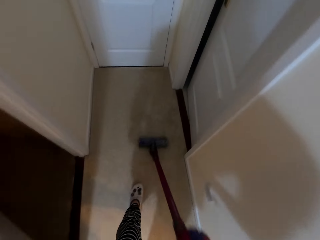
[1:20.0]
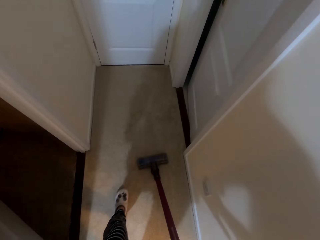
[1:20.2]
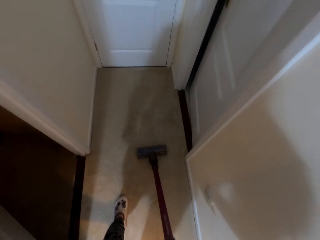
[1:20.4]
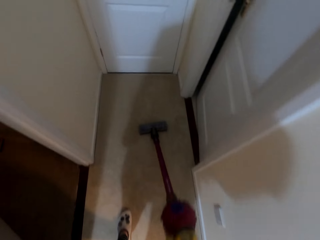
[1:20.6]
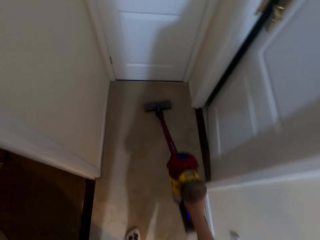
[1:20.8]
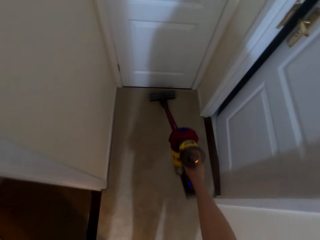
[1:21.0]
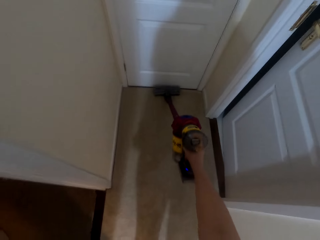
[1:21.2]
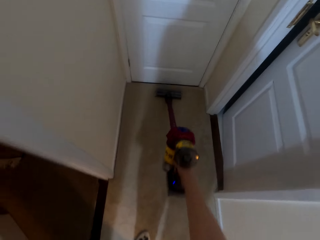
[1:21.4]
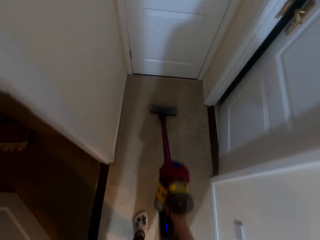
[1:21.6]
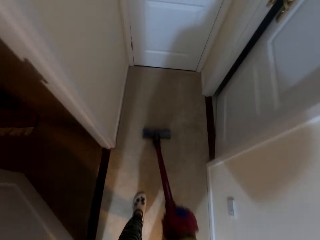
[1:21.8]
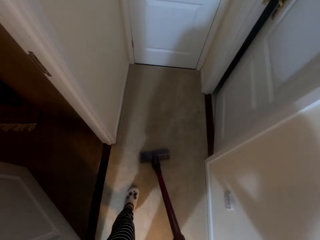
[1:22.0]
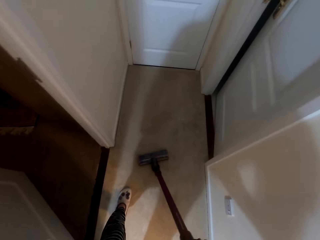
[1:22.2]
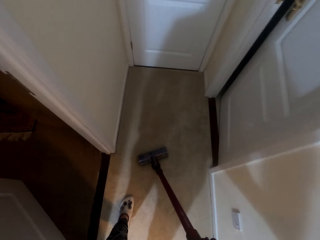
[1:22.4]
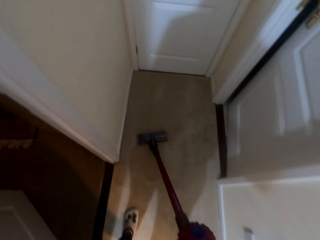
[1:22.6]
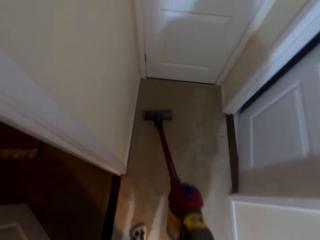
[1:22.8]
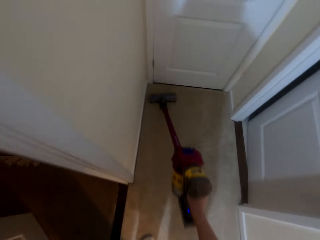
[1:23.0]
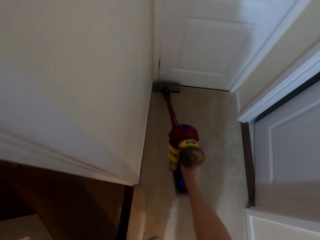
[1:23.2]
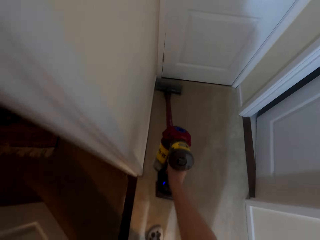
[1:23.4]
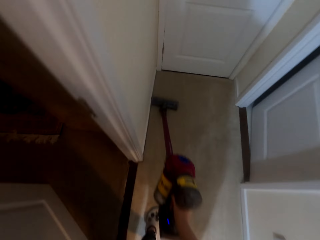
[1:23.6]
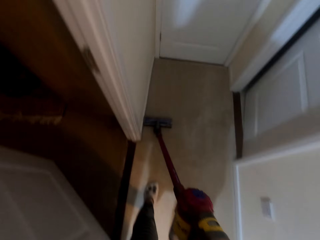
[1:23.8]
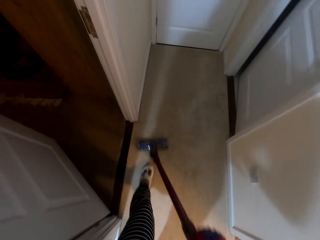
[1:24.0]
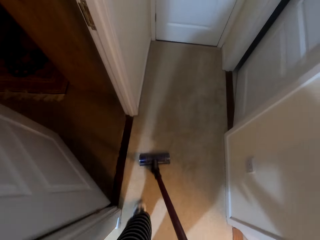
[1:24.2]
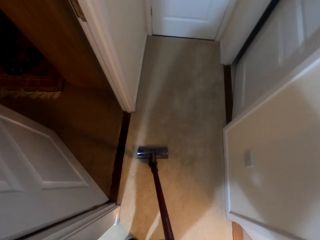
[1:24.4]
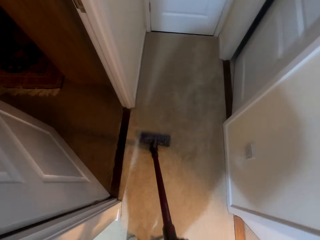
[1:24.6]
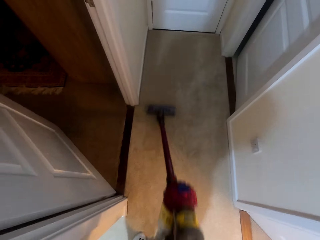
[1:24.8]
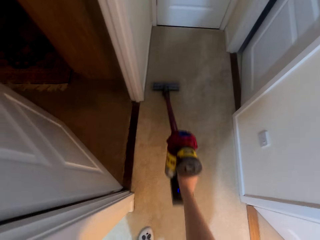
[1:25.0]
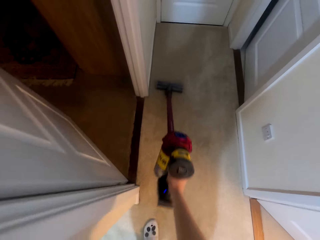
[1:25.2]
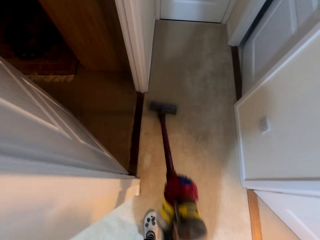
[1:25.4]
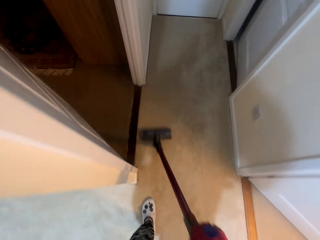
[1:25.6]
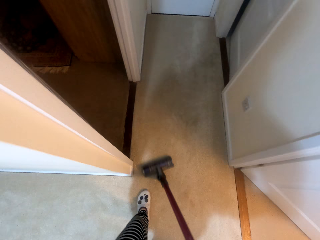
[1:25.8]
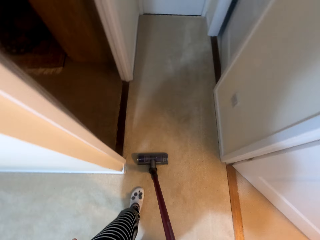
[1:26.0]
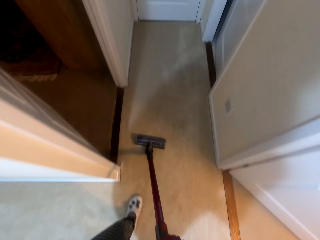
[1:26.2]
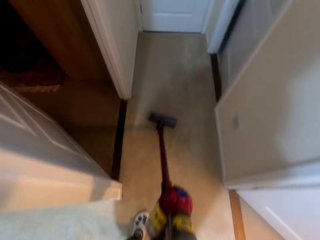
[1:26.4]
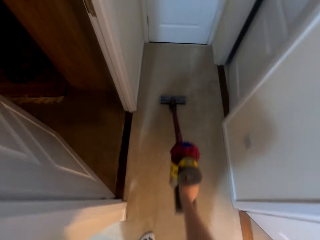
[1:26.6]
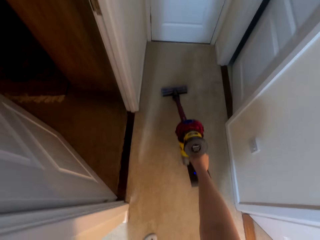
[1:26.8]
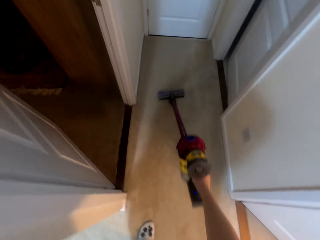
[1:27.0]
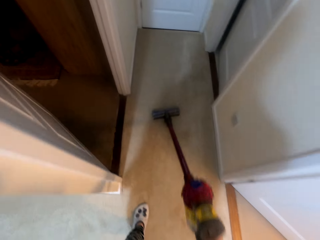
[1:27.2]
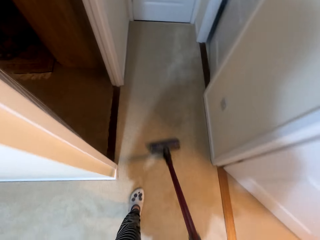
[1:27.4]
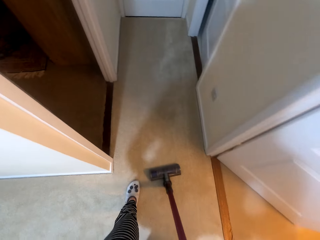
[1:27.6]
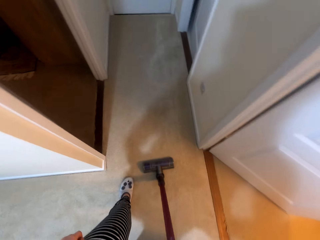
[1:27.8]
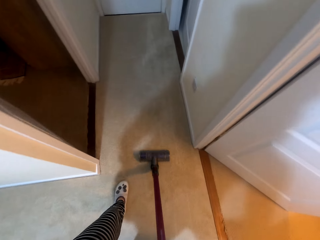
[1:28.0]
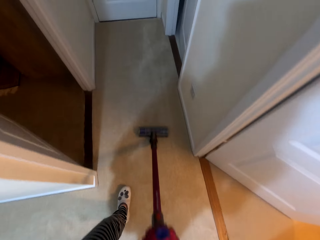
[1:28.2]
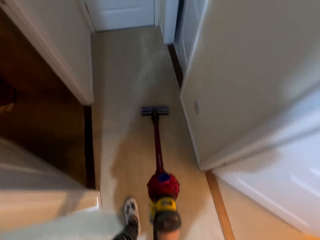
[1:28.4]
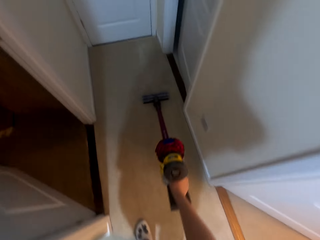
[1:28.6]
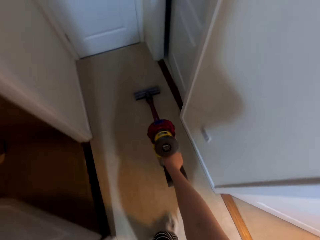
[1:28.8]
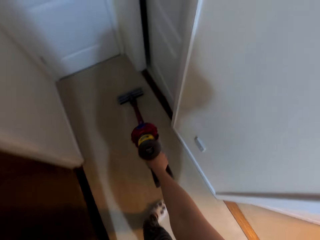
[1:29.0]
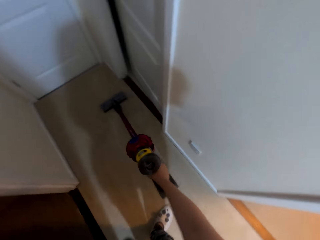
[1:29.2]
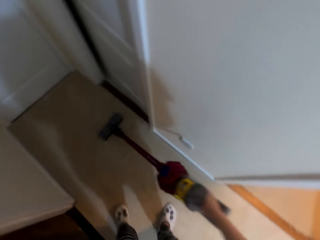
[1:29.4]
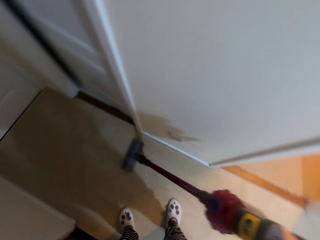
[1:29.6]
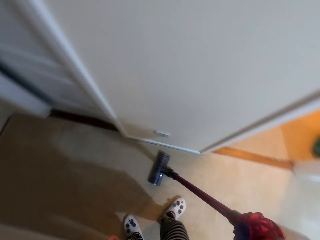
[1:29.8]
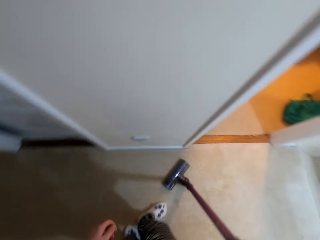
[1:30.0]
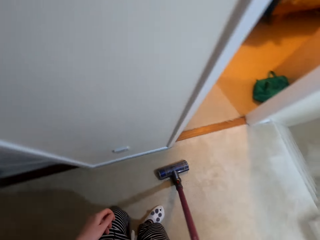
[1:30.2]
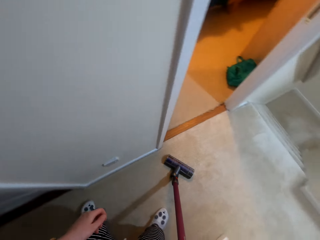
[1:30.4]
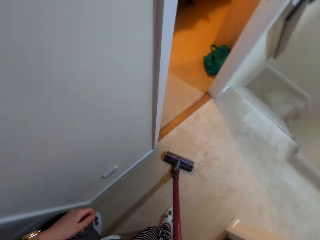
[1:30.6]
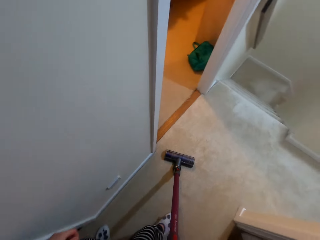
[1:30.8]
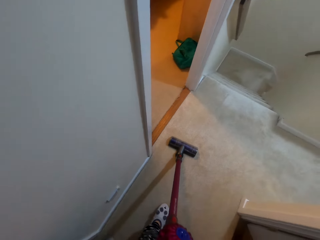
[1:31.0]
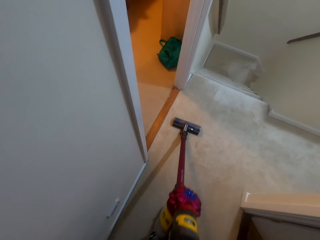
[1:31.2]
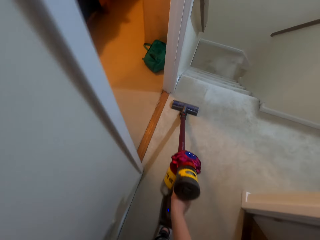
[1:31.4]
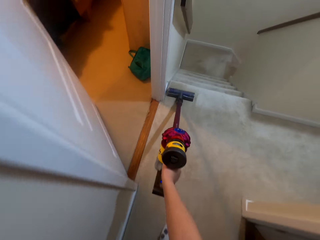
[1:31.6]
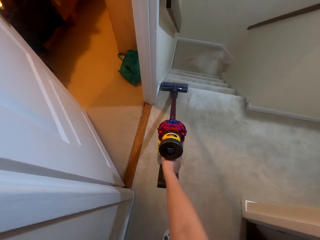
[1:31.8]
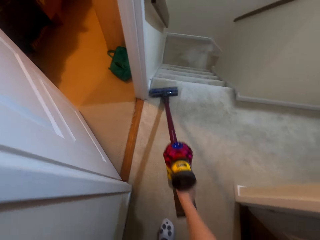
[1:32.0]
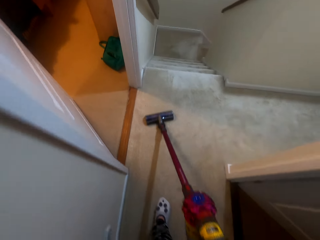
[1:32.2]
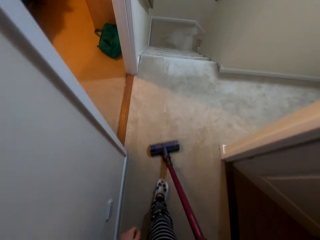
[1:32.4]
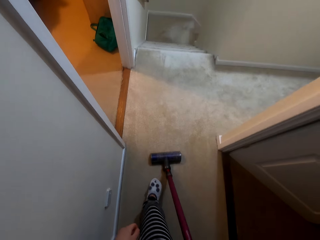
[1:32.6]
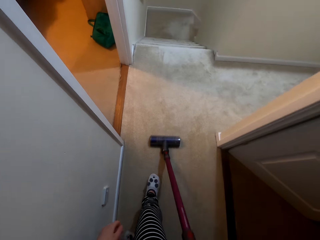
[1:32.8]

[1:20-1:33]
The camera wearer cleans the floor with a vacuum cleaner. They clean the floor with the vacuum cleaner again.

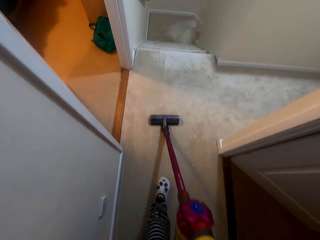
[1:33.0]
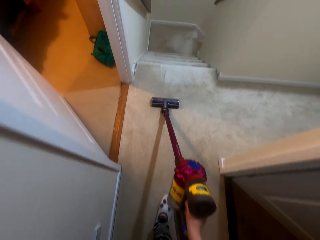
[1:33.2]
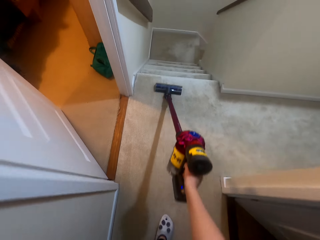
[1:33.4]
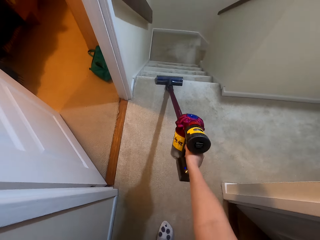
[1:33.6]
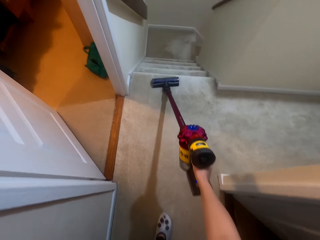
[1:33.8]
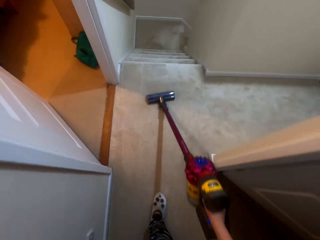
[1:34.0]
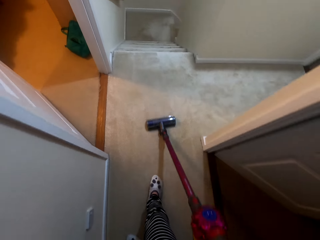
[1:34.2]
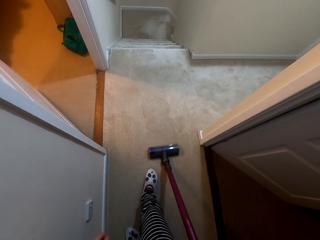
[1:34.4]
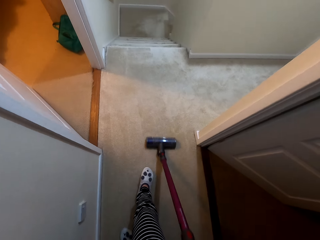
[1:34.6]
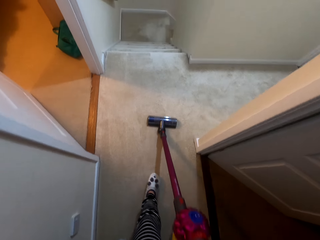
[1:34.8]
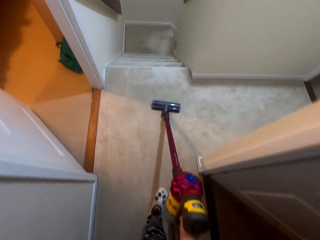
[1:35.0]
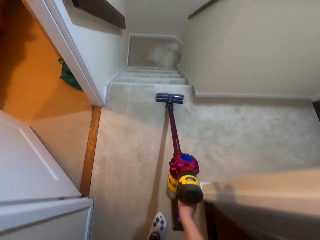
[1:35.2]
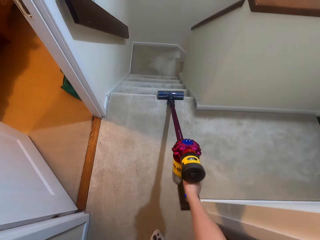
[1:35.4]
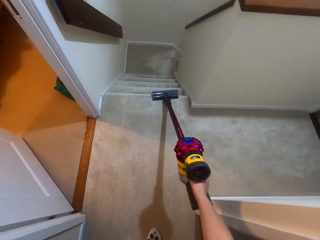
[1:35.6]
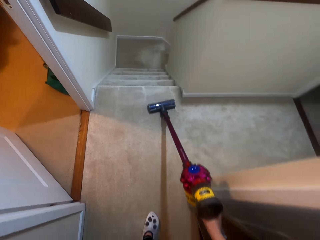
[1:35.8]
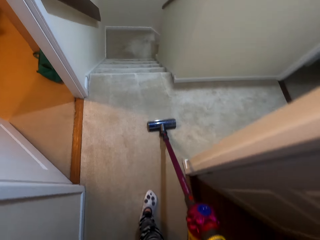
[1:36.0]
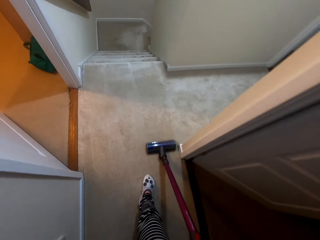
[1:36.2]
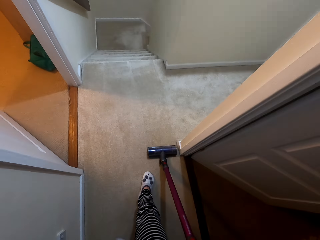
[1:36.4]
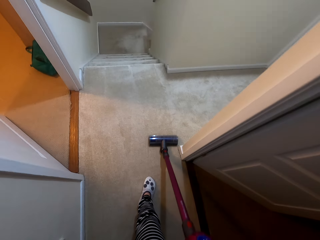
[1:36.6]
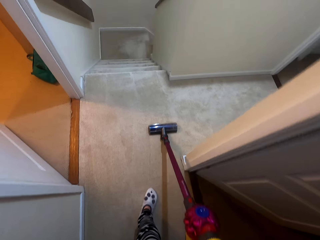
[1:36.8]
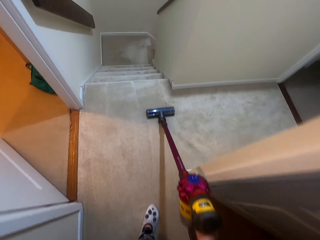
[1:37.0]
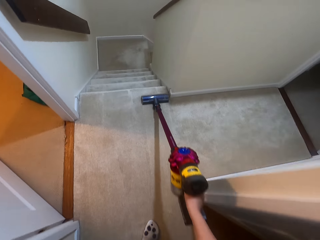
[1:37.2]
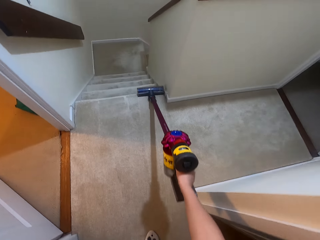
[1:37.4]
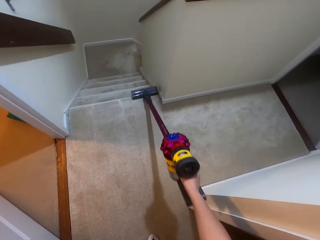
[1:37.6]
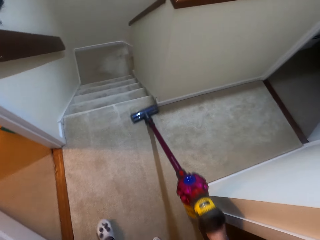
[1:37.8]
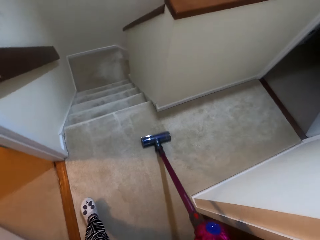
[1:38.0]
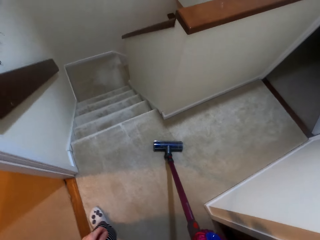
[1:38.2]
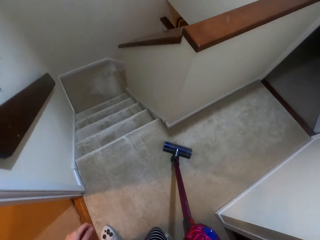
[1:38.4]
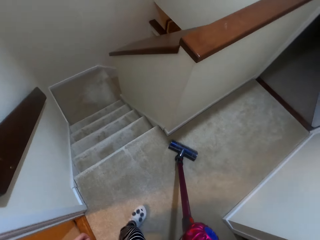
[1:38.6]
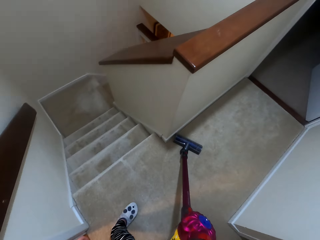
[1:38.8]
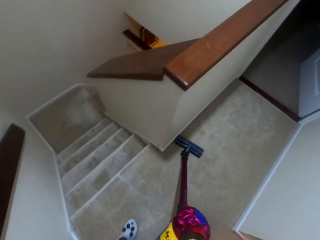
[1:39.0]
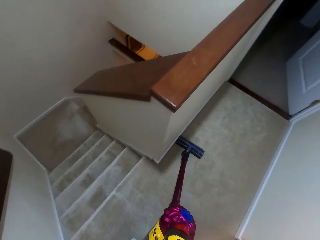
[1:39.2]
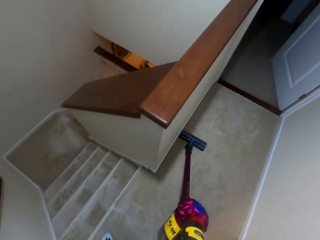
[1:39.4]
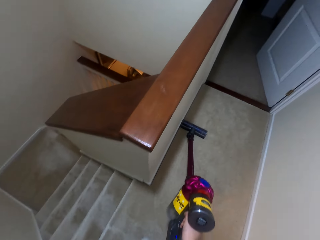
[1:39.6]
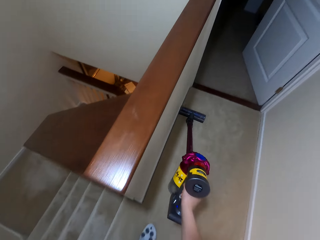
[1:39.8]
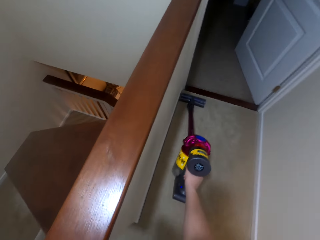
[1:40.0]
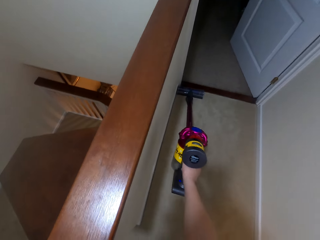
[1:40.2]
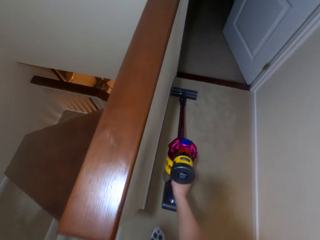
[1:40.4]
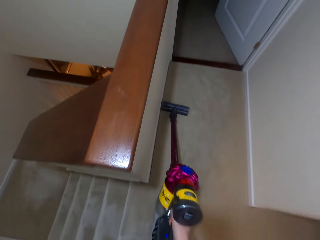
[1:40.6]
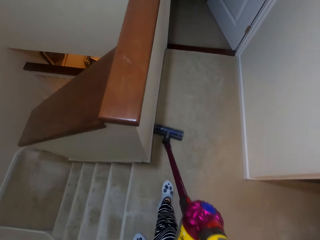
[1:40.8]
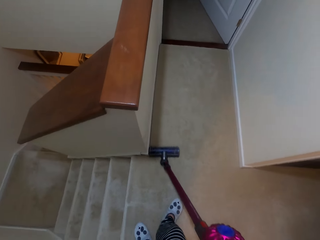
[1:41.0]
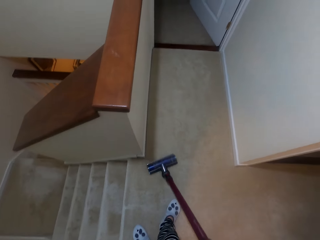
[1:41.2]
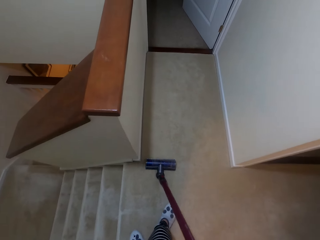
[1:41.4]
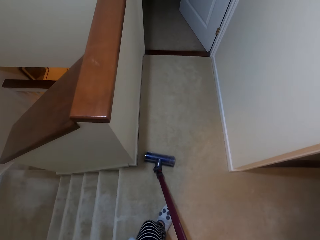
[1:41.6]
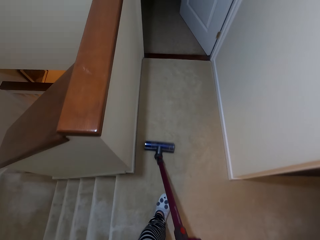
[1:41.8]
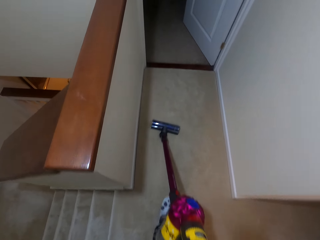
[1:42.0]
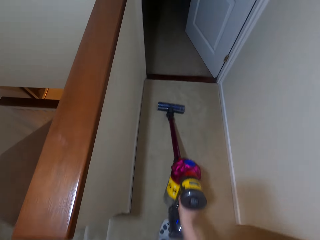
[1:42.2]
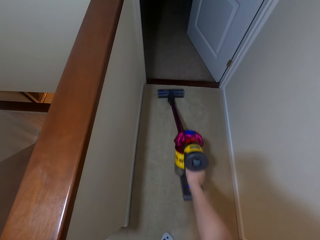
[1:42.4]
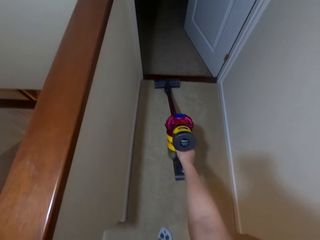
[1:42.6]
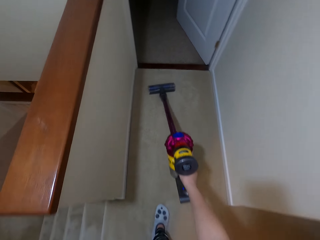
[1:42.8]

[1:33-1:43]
The camera wearer cleans the floor with a vacuum cleaner repeatedly.
